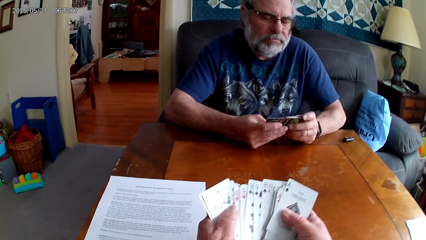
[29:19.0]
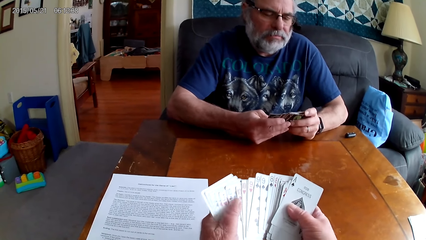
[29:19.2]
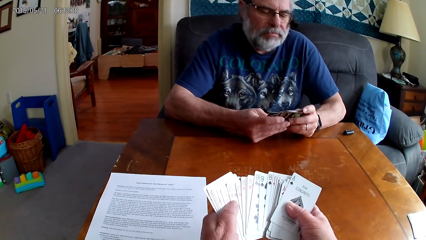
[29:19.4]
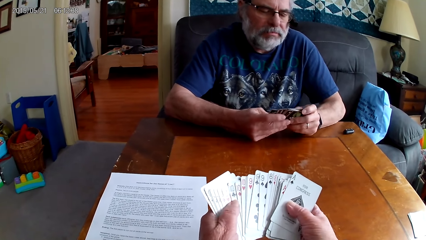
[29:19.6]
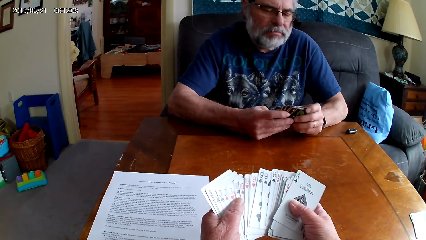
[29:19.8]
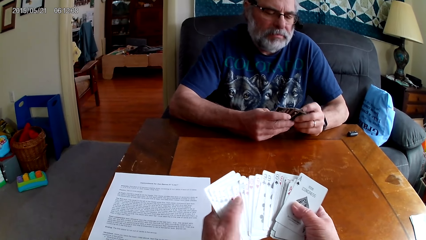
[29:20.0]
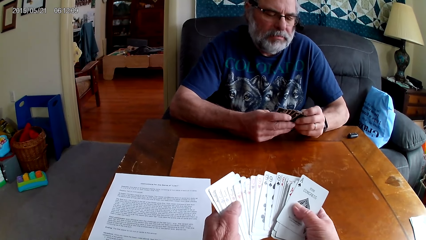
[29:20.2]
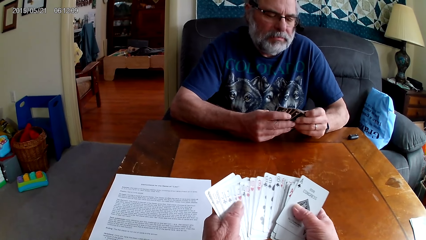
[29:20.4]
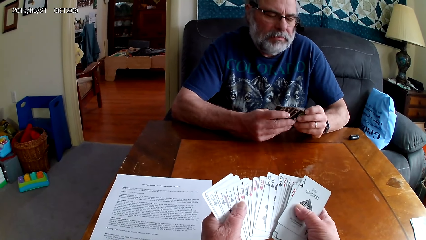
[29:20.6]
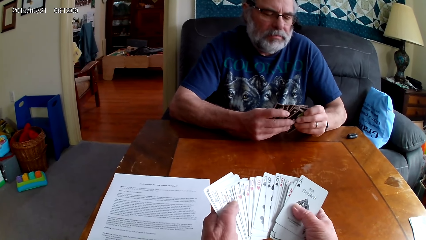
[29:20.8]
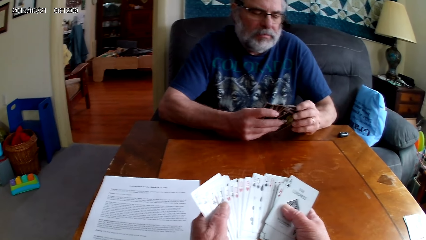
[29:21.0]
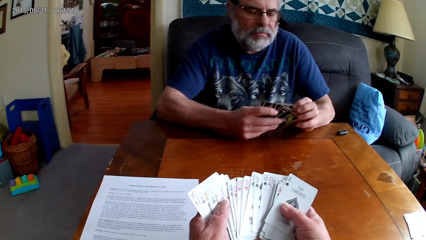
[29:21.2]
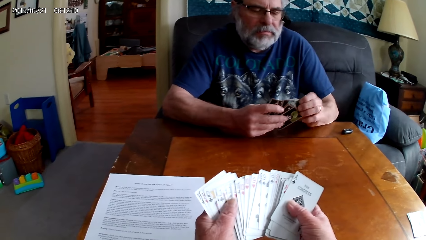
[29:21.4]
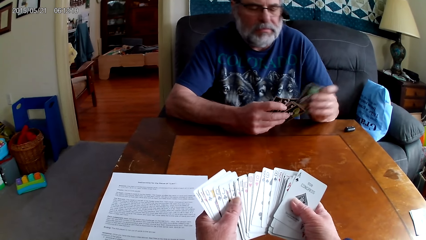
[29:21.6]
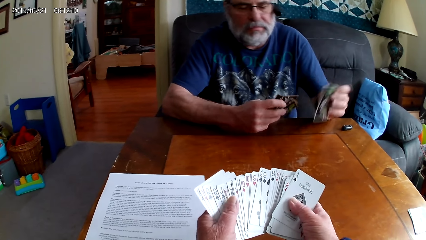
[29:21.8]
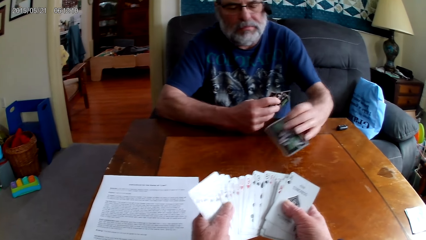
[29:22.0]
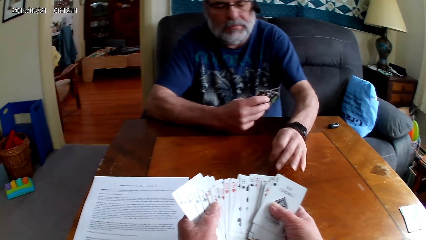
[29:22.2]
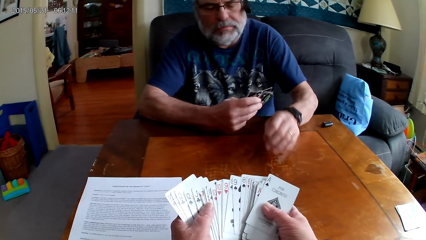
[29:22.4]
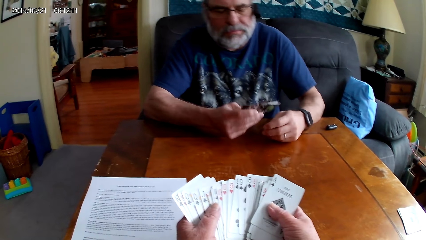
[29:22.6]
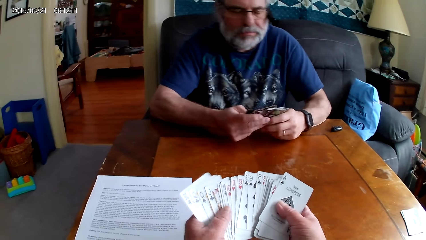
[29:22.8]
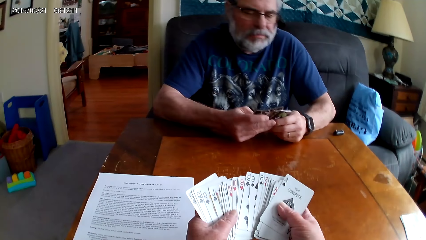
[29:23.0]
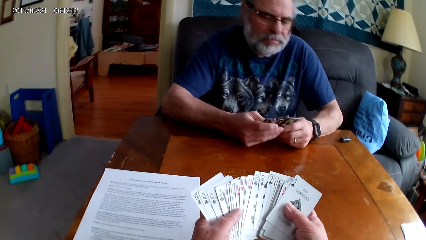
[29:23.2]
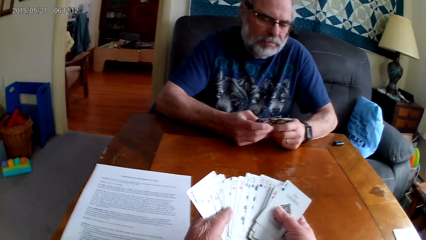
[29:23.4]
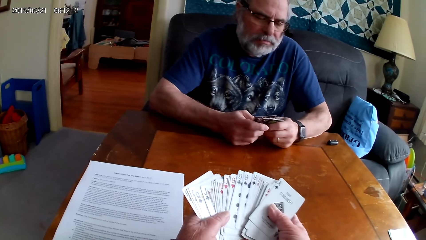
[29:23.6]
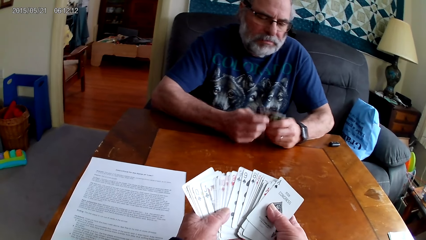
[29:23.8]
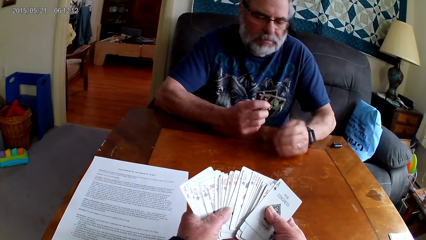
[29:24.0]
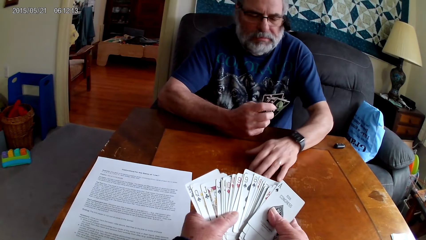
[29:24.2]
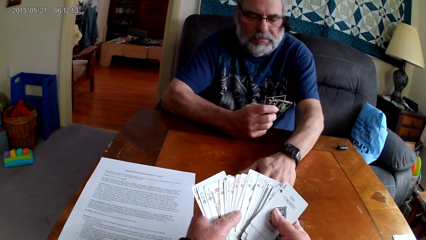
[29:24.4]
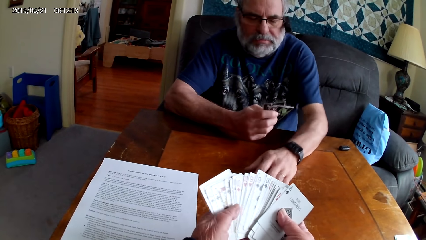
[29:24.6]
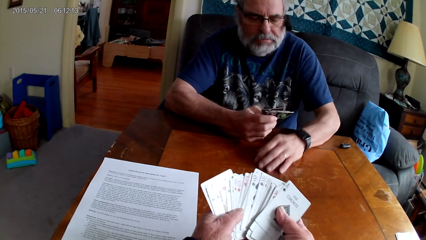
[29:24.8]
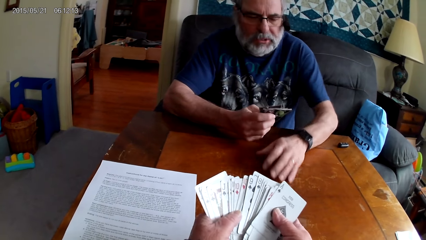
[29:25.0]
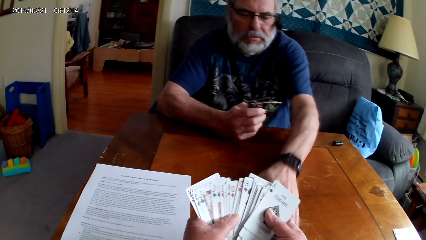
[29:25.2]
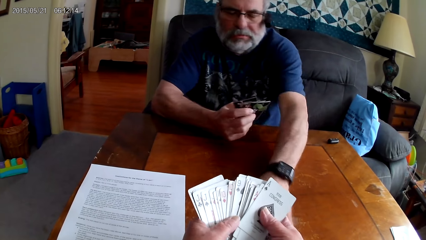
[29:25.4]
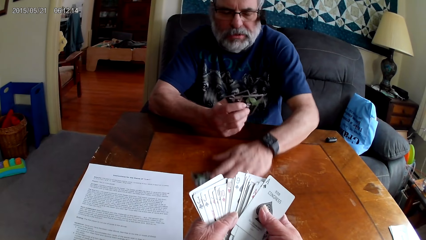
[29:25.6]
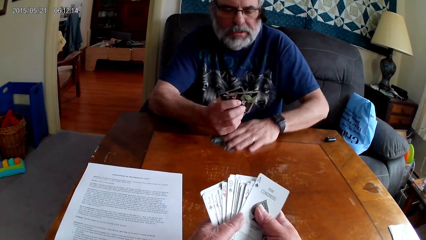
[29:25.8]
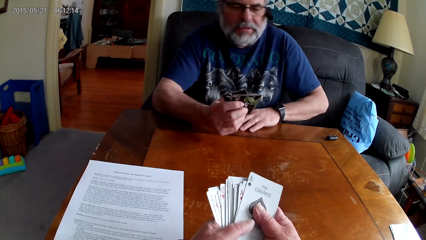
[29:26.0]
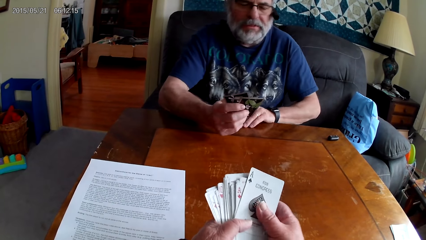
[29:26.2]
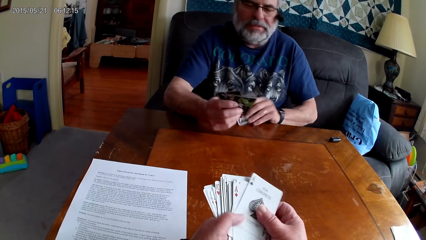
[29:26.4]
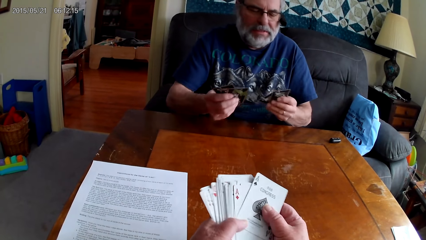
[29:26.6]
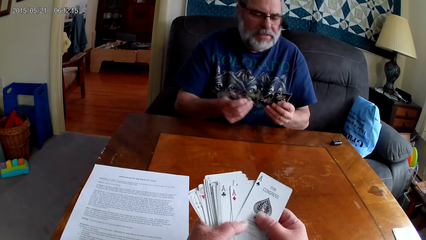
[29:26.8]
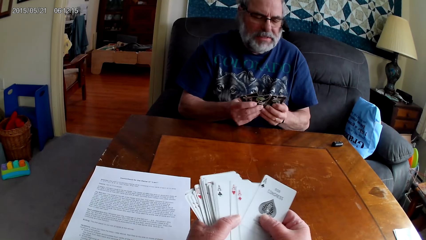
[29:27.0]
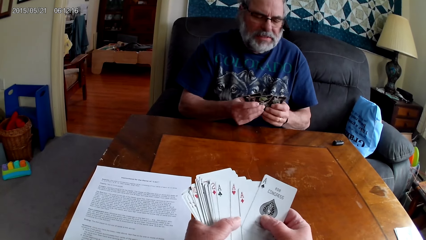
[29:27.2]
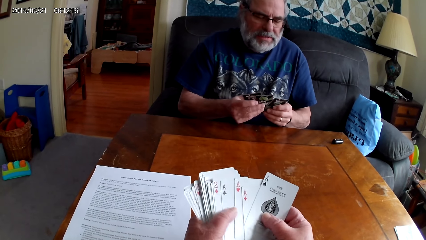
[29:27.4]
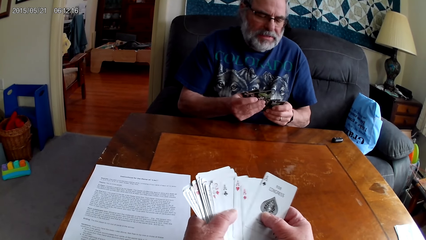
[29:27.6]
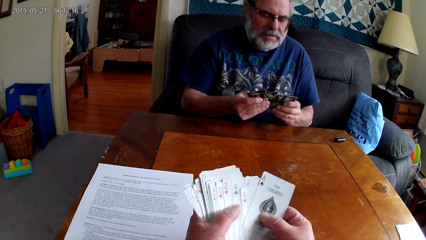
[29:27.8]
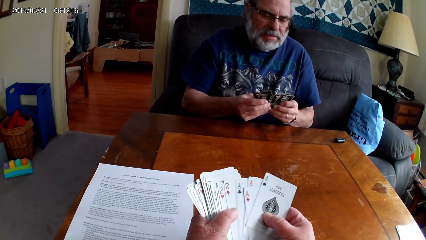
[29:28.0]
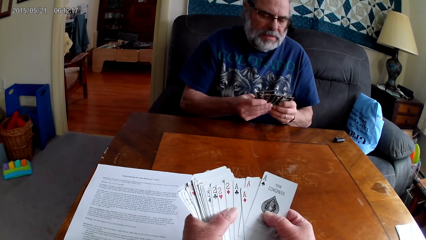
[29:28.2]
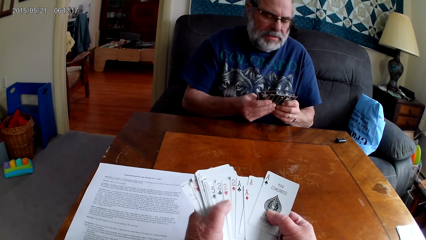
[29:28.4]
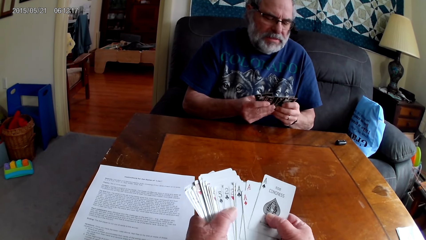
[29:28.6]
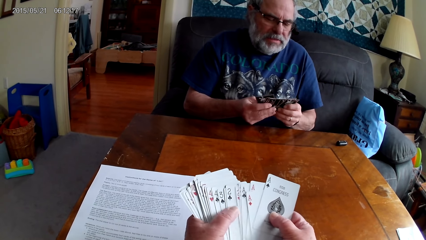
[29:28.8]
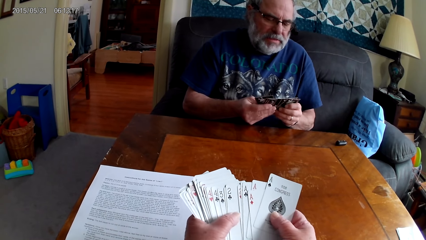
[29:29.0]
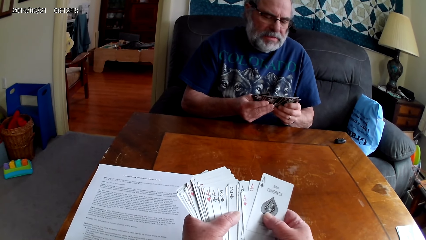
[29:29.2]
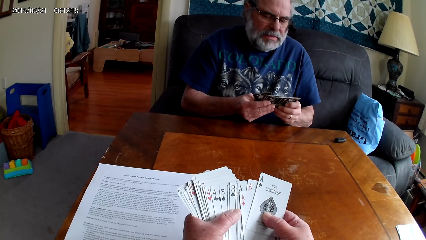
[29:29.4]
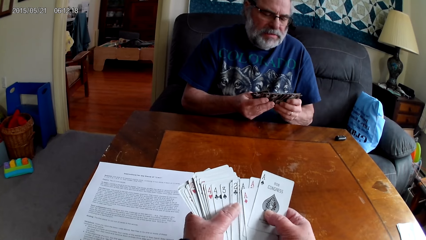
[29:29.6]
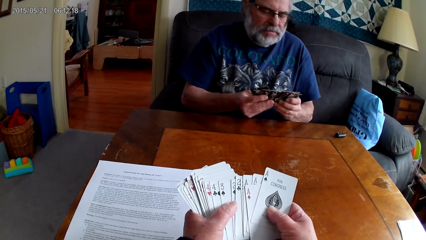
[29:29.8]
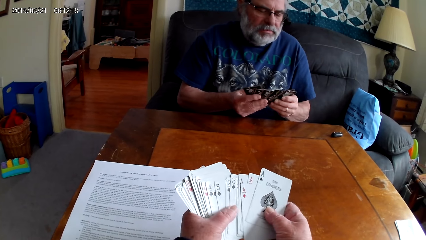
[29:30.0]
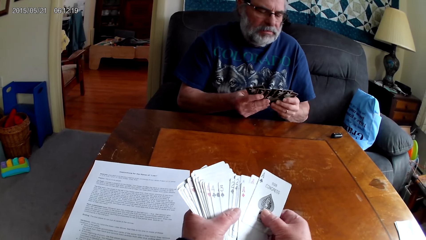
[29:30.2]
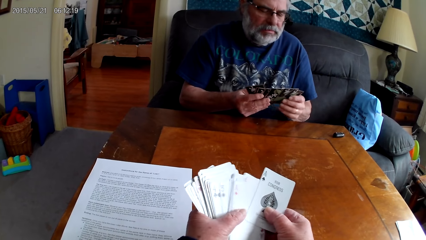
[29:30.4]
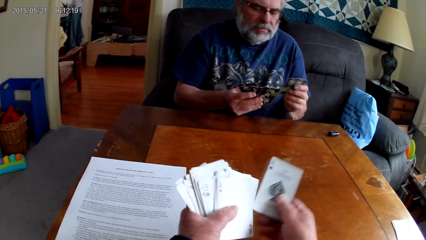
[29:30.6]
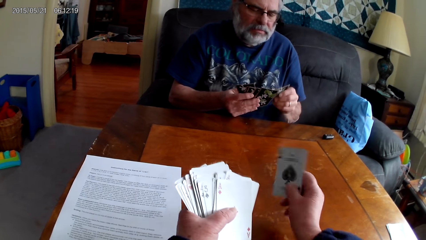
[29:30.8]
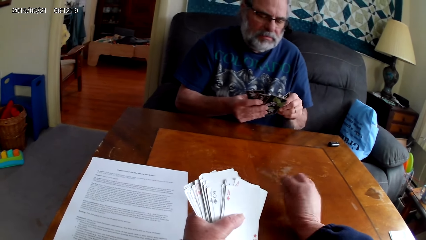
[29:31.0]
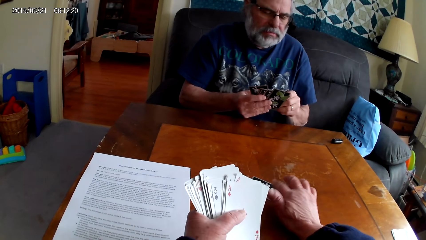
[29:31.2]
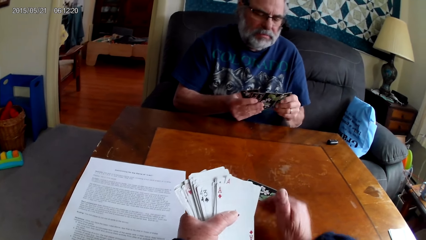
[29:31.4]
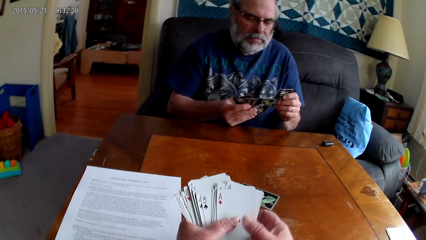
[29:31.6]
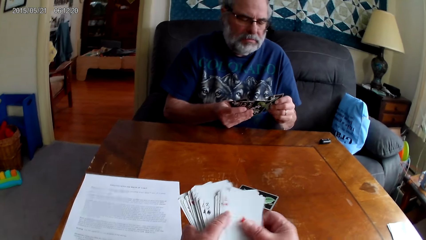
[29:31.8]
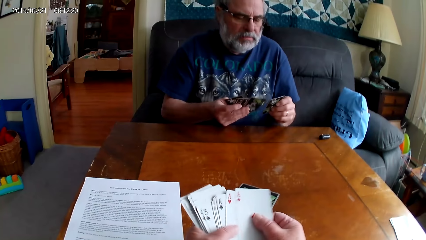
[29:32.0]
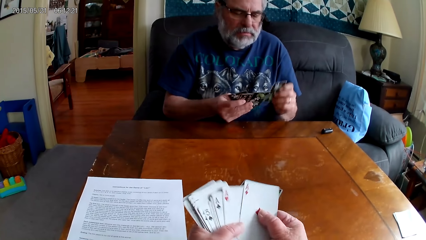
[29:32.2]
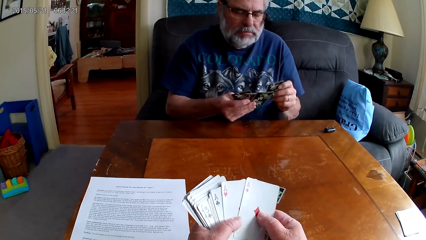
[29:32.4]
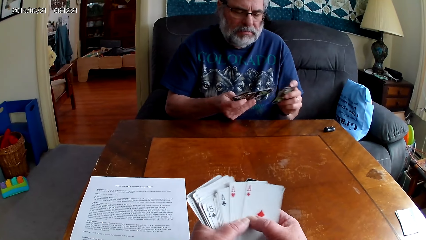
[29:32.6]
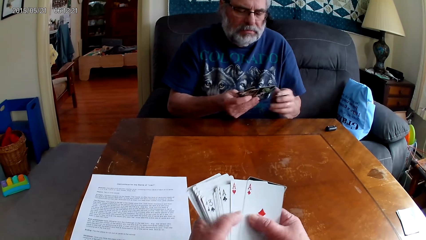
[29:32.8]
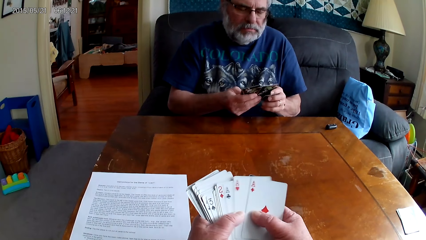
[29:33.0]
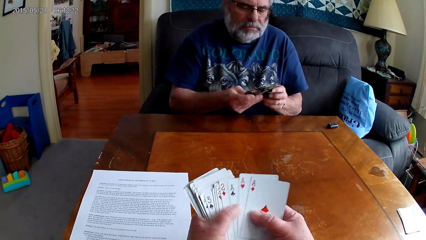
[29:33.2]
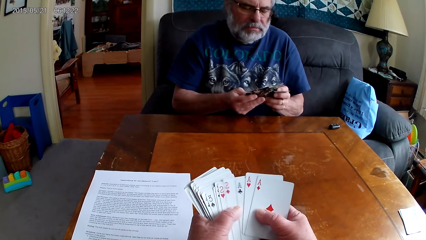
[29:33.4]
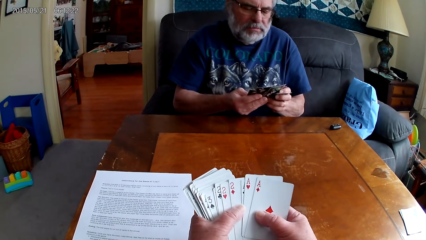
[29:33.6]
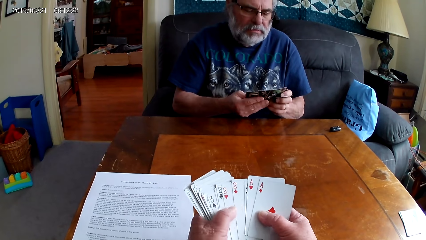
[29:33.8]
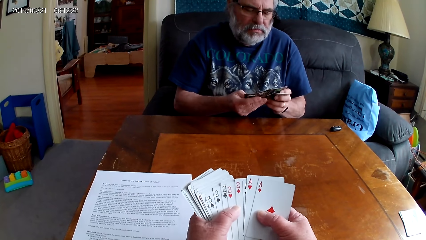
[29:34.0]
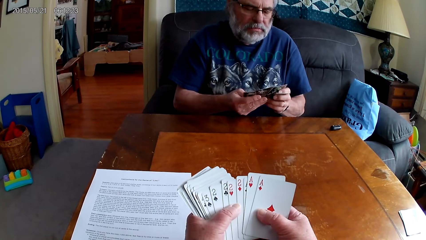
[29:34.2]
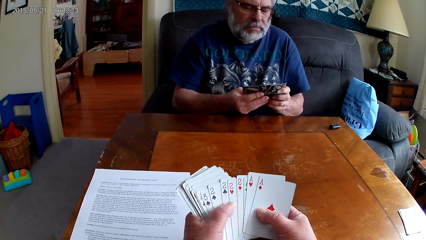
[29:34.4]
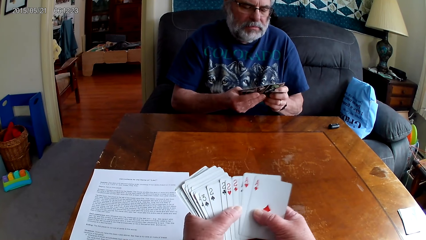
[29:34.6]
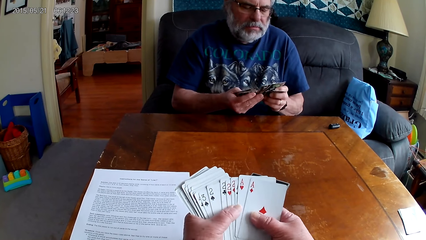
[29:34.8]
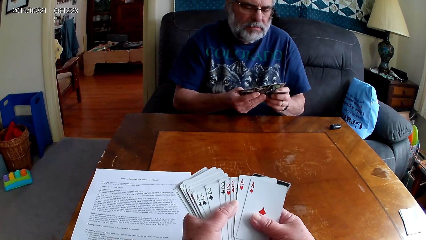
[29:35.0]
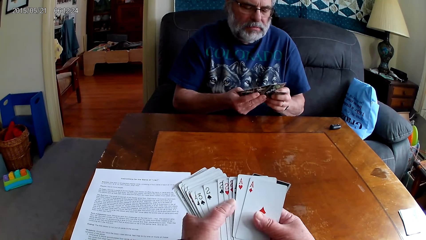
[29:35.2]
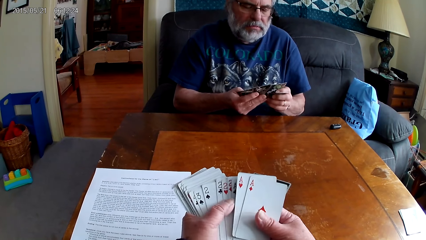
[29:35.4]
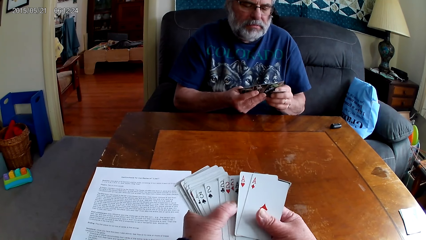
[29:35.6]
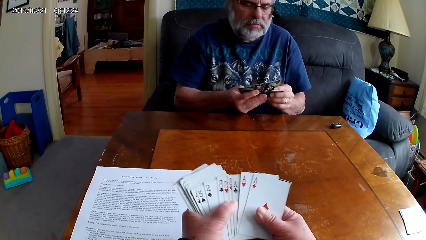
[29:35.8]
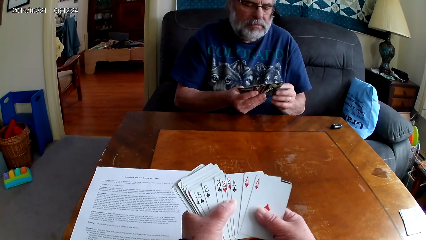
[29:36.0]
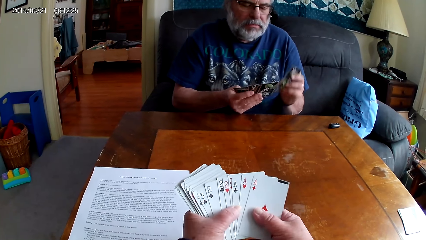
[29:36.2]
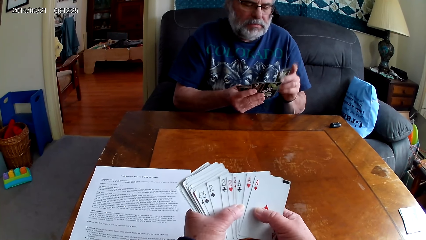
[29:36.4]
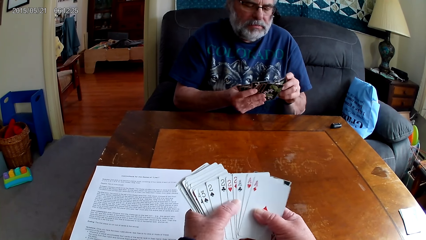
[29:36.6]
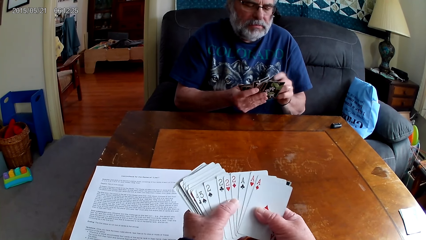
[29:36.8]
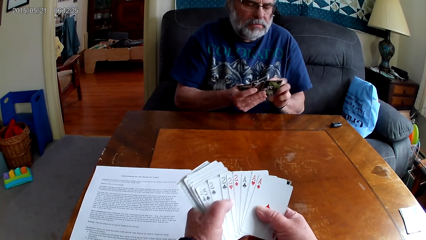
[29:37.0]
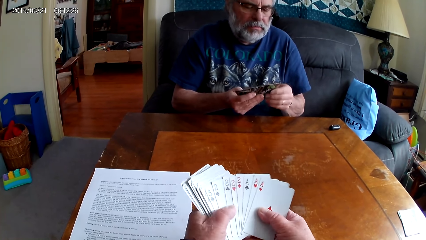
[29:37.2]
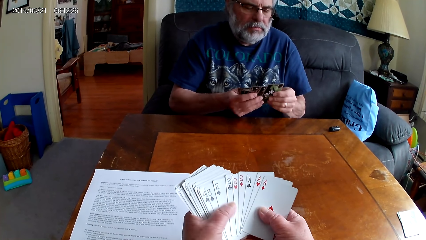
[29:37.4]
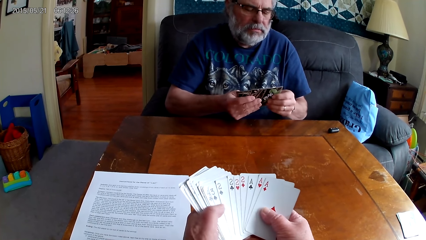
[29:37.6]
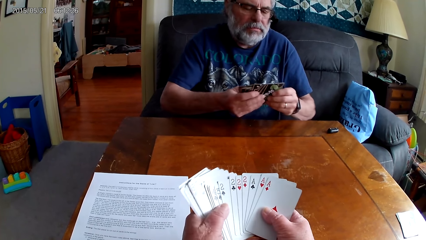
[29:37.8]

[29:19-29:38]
A man puts poker cards on the table and picks up poker cards from the table. The camera wearer arranges cards. They put poker cards on the table. They arrange cards.
